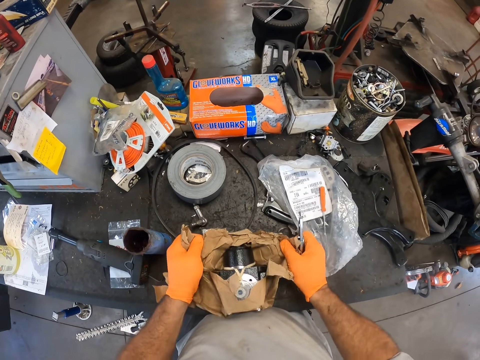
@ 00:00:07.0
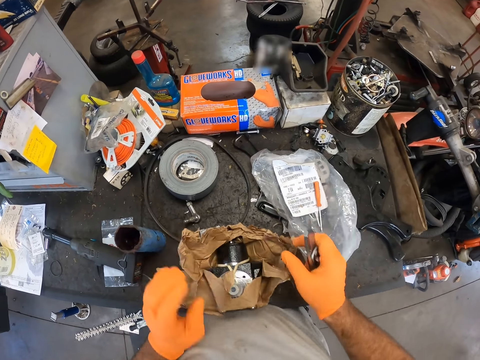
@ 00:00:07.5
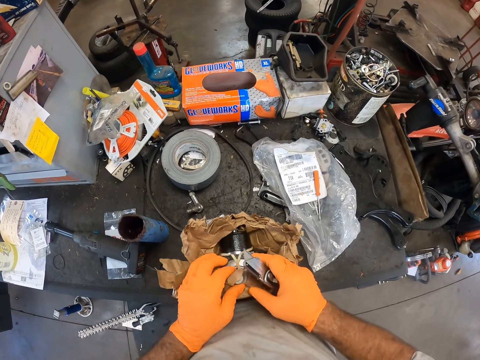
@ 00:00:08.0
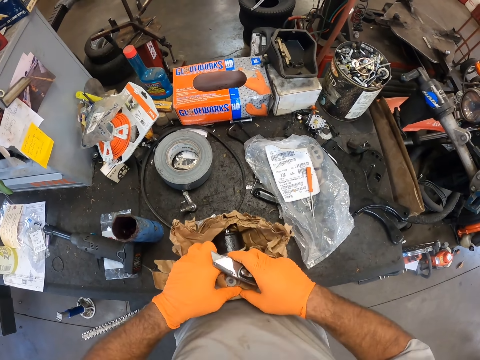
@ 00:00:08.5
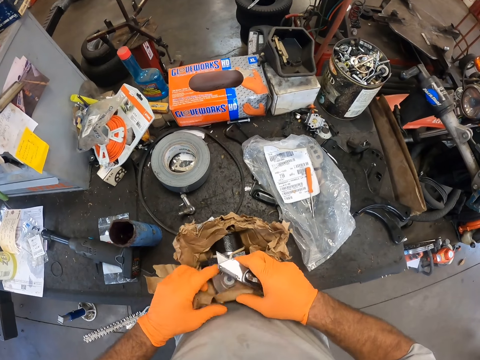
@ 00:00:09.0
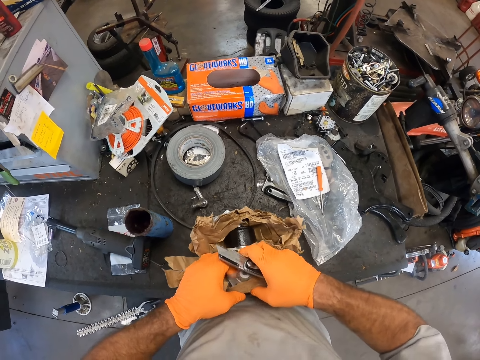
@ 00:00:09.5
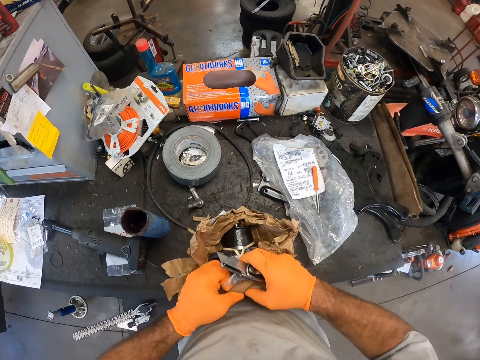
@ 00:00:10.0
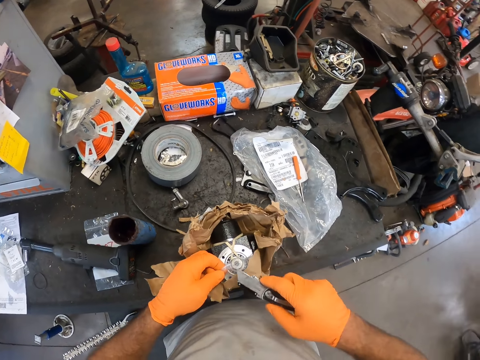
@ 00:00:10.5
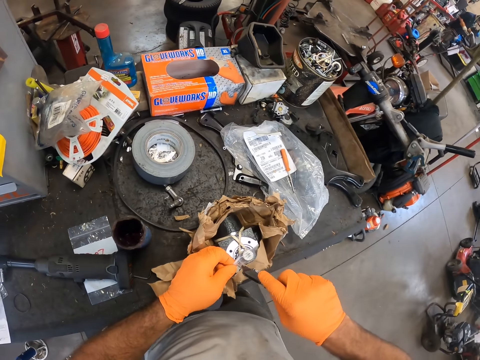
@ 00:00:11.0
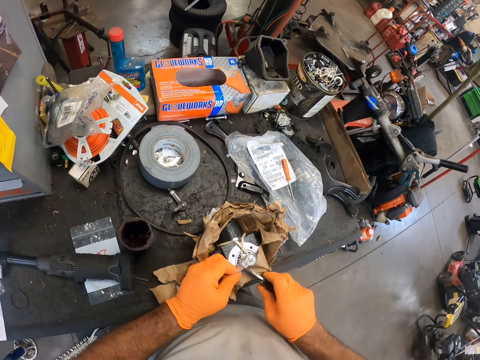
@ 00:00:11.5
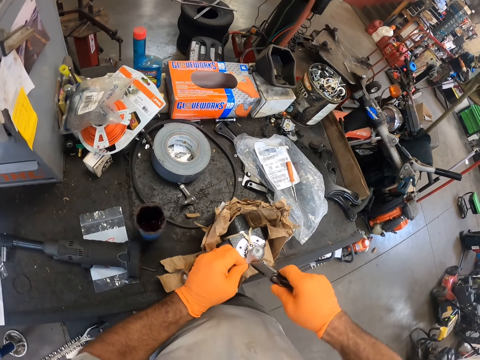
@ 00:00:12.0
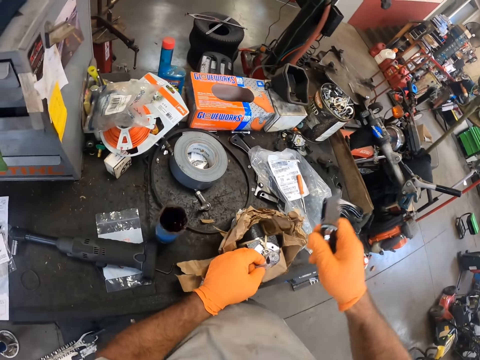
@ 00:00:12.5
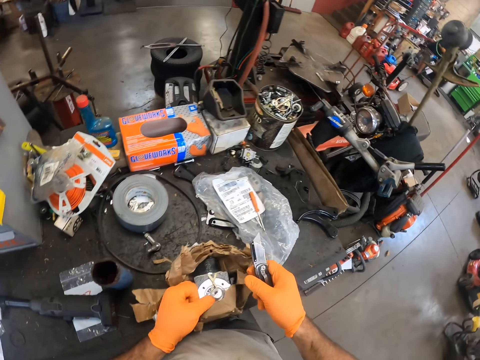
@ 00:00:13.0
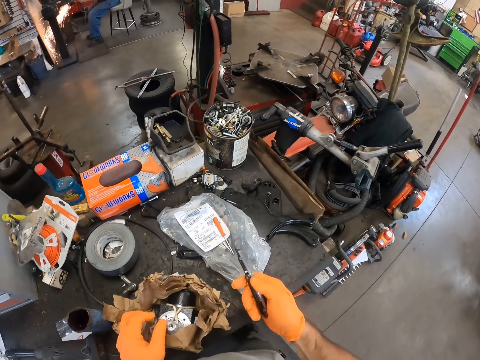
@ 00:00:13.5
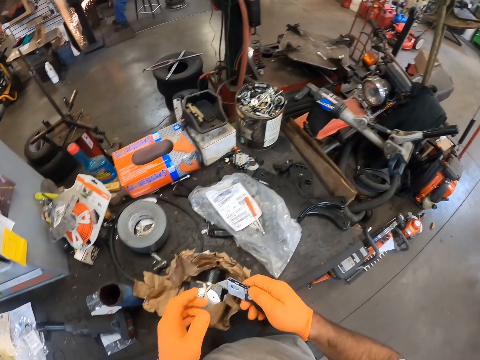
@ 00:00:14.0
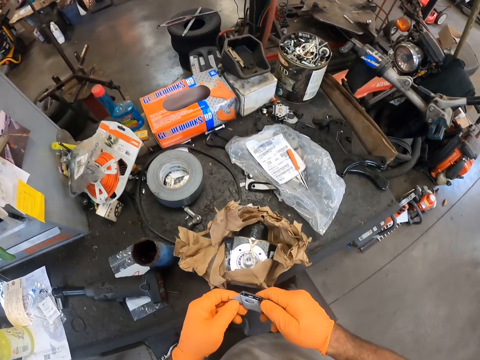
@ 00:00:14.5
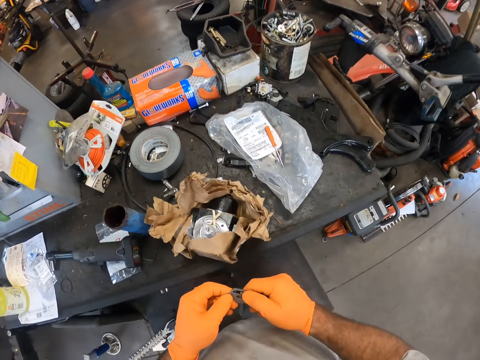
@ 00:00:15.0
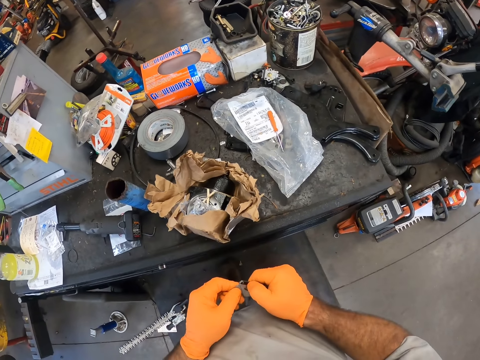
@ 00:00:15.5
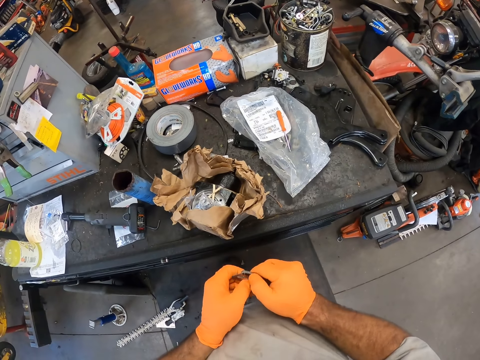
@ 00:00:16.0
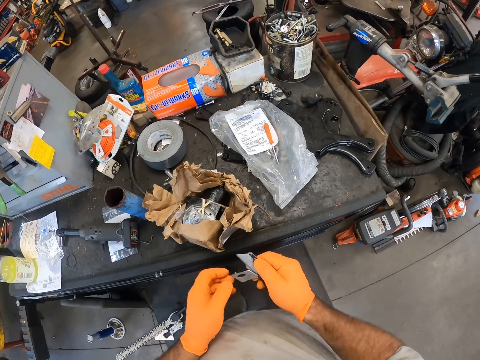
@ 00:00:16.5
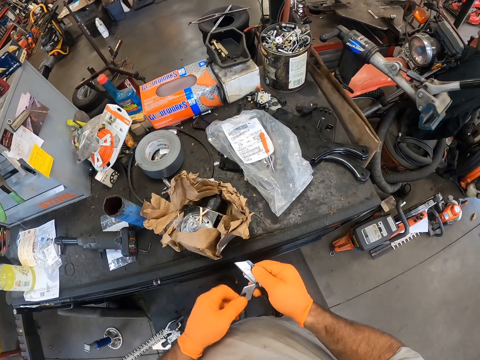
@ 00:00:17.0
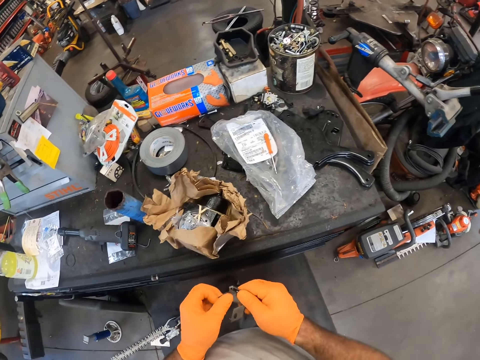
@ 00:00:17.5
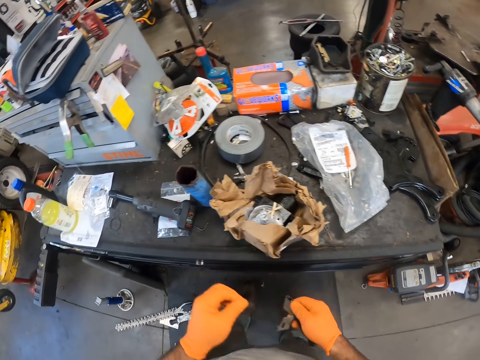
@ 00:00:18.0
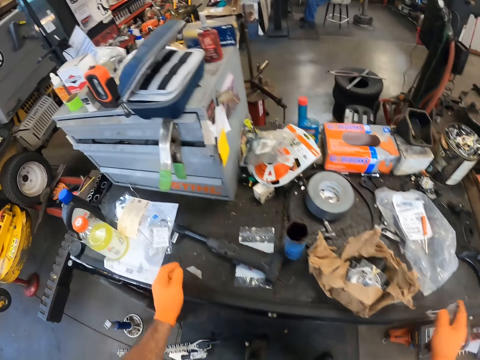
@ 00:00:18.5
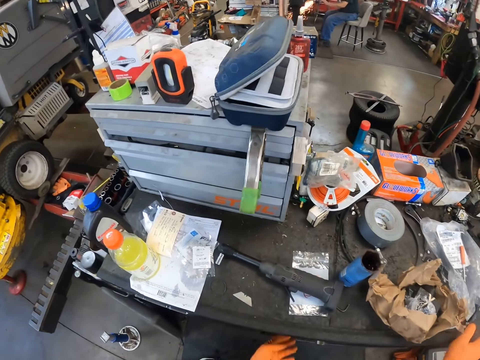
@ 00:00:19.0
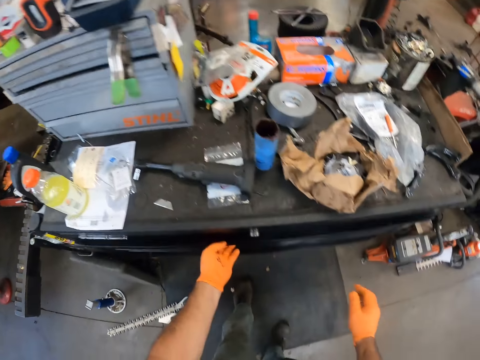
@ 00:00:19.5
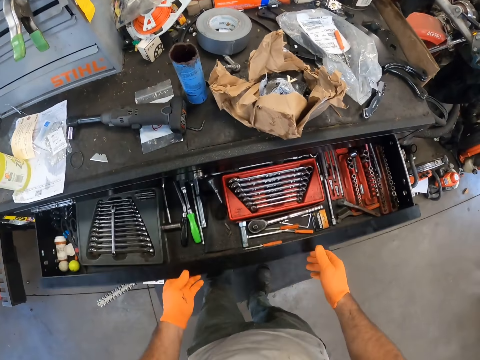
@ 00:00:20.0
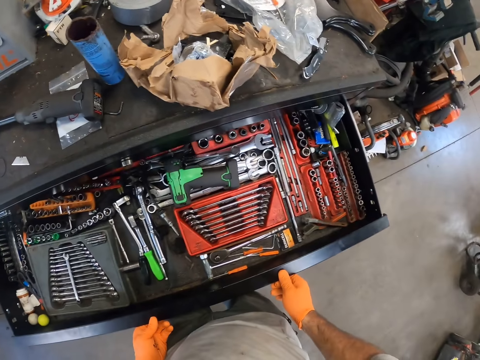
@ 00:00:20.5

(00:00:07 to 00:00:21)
The camera wearer cuts the paper with his hands. He cuts the paper with the cutter. He removes the blade of the utility knife or cutter with his hand. He puts the blade on the table and puts the cutter on the table. He opens a drawer with his left hand.

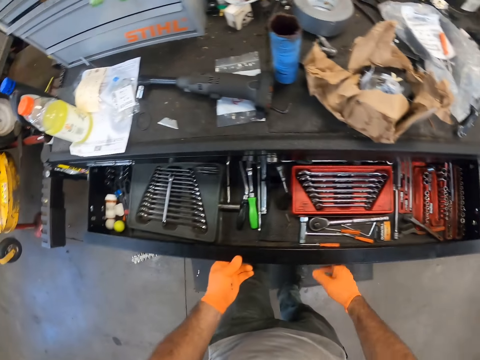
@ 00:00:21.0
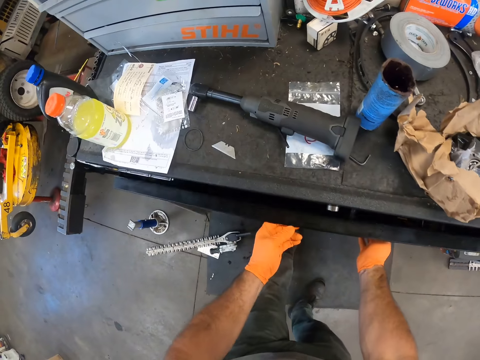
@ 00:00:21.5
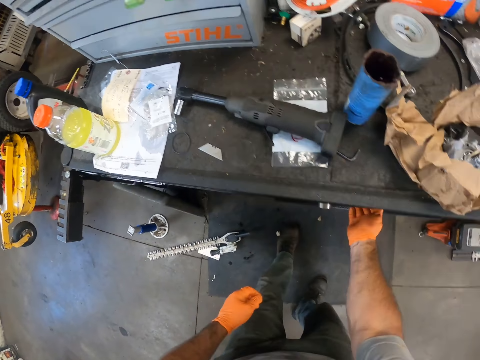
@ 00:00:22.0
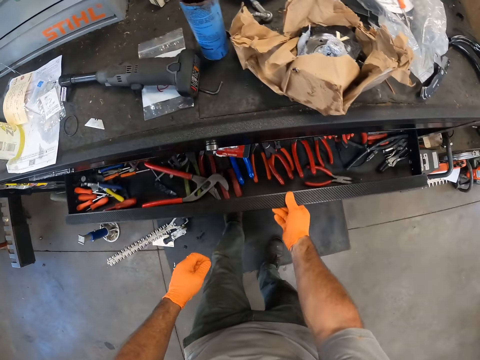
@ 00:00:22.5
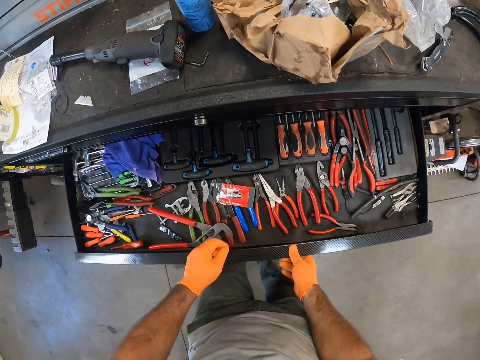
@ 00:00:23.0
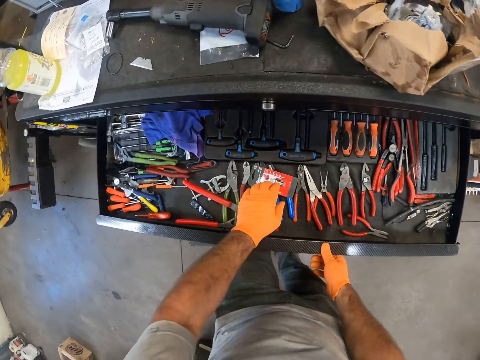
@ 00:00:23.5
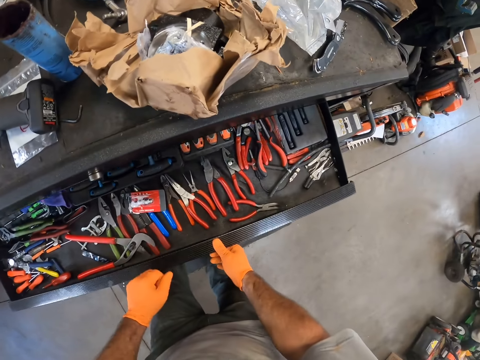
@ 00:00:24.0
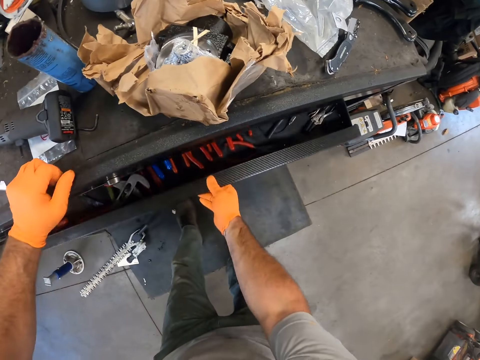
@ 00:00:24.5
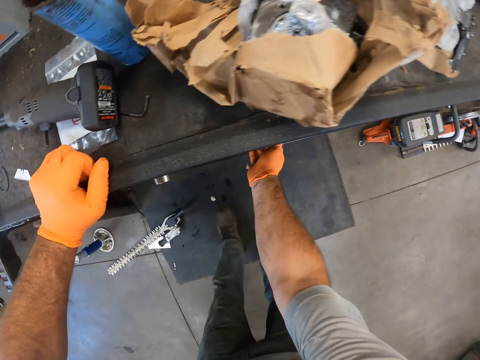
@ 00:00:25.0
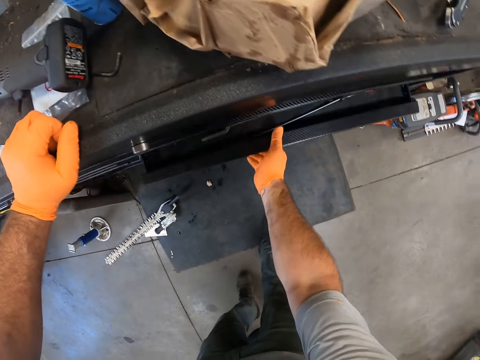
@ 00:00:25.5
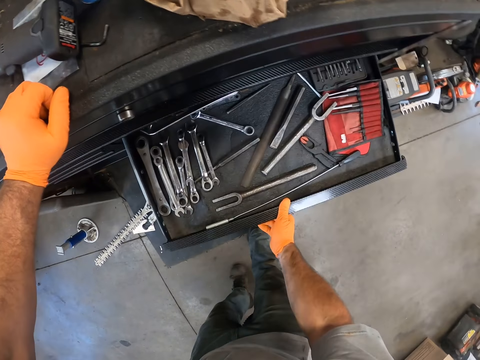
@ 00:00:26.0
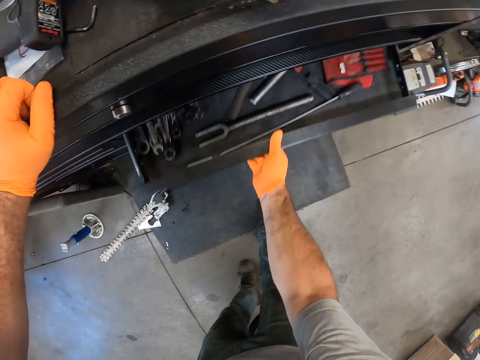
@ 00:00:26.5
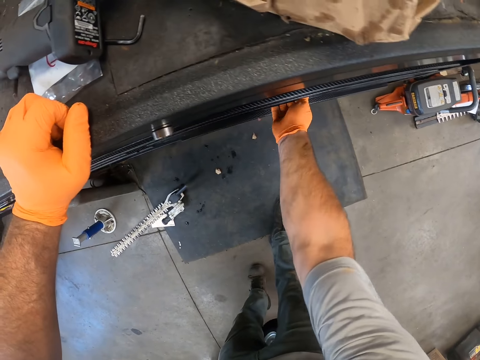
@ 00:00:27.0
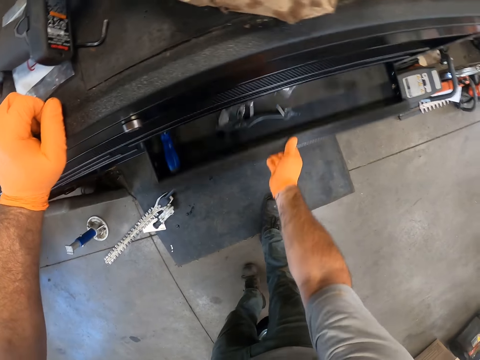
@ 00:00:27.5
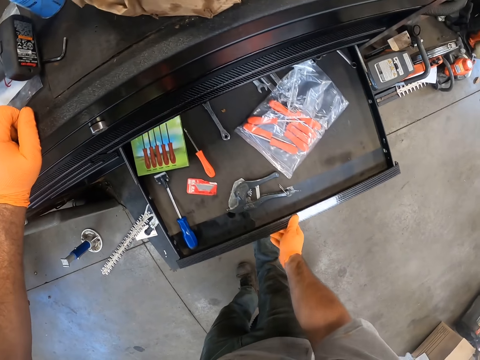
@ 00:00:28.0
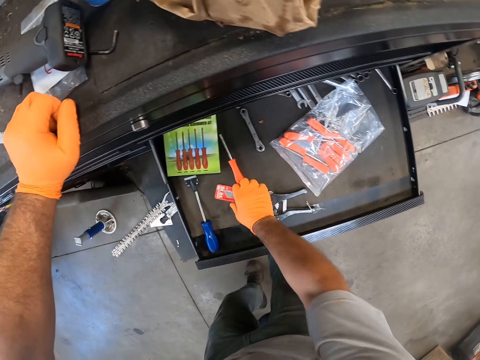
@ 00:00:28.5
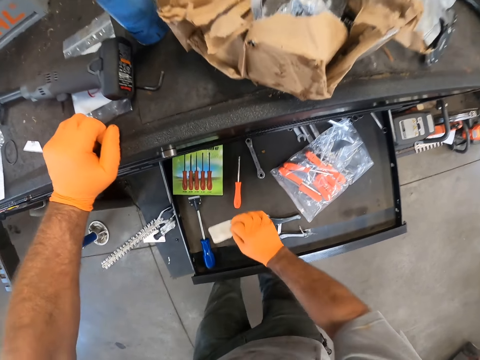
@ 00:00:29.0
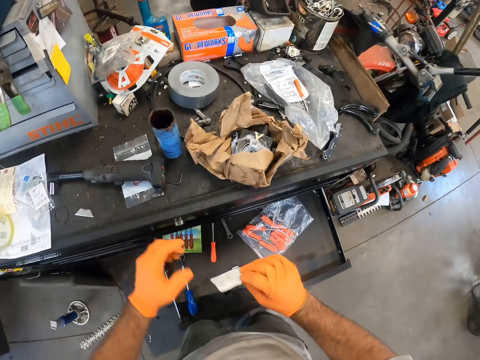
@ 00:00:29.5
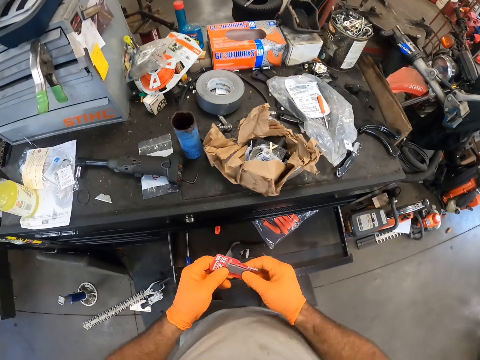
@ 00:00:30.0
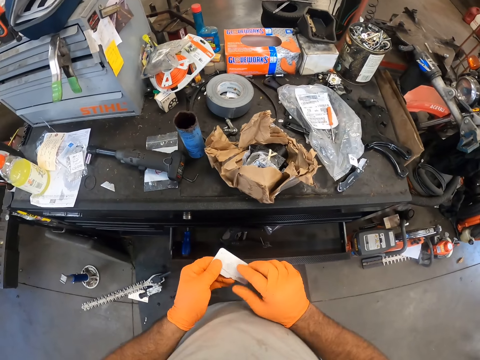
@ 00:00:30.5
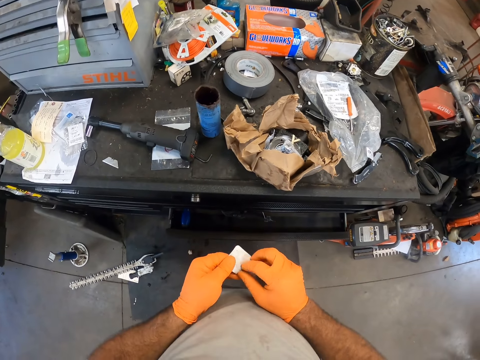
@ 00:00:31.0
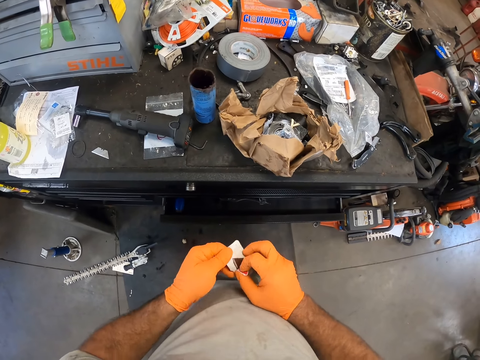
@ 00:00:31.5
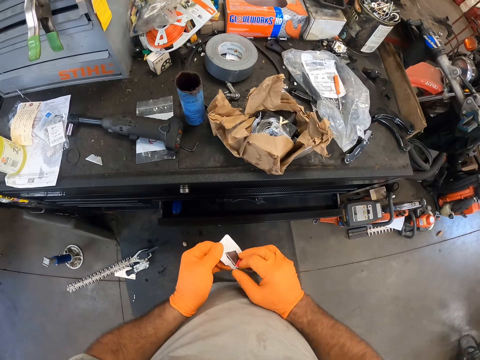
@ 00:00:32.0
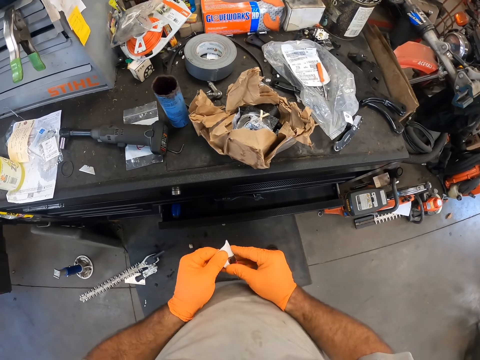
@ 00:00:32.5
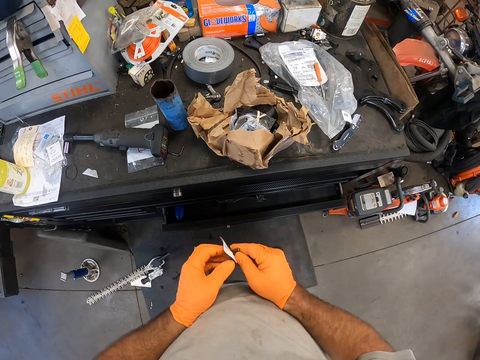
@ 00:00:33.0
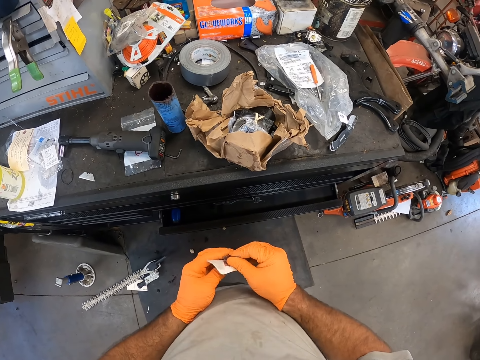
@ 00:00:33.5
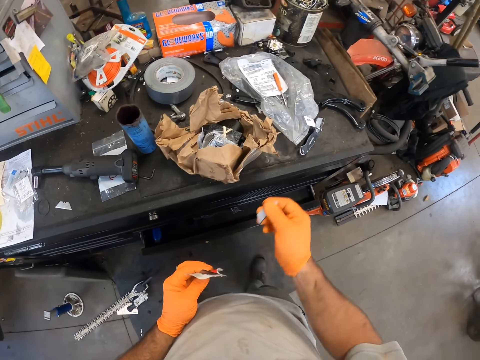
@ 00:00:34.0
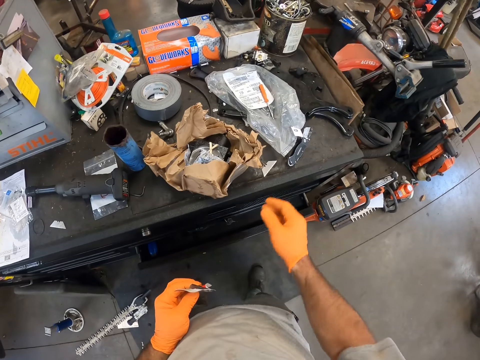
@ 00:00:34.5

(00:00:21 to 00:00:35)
The camera wearer closes the drawer with his left hand. He opens another drawer with his right hand and closes the drawer with his right hand. He opens another drawer with his right hand and closes the drawer with his right hand. He opens another drawer with his right hand. He picks a pack of utility knife blades from the drawer with his right hand. He removes a blade from the pack of utility knife blades. He closes the drawer. He places the blade on the table with his right hand.
